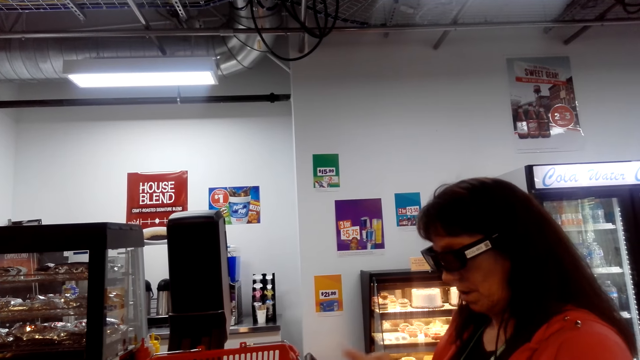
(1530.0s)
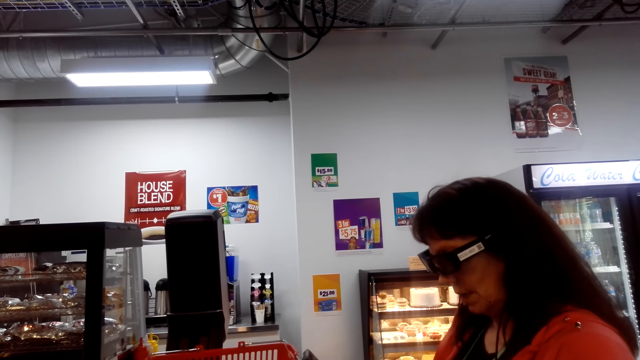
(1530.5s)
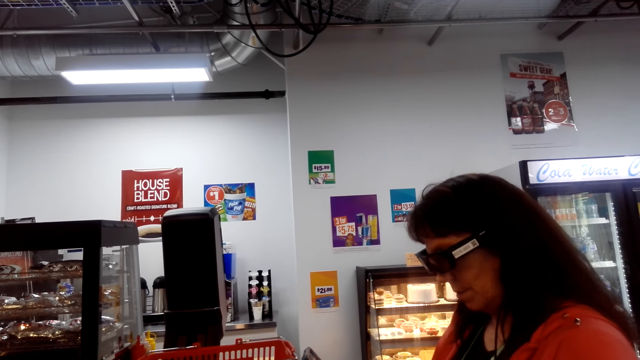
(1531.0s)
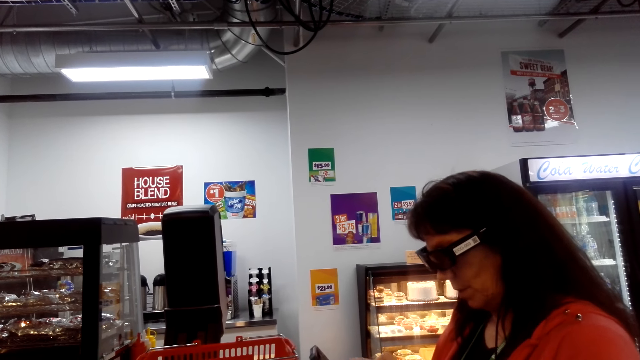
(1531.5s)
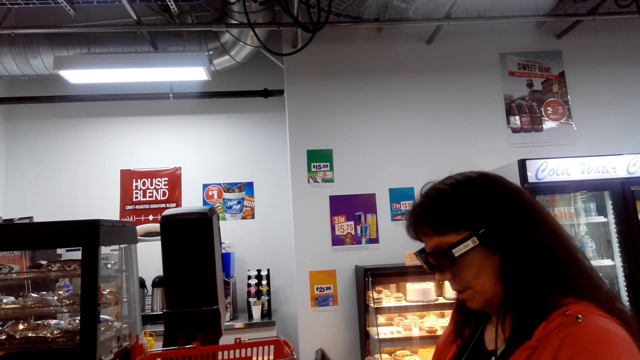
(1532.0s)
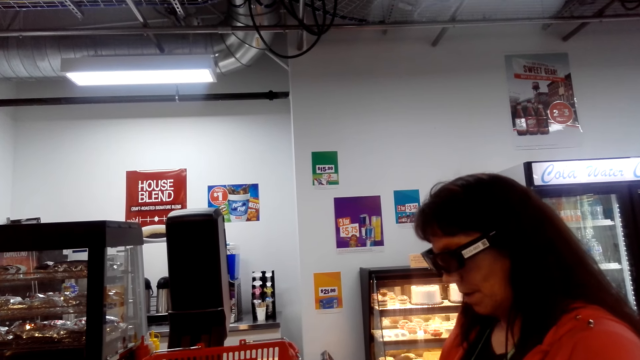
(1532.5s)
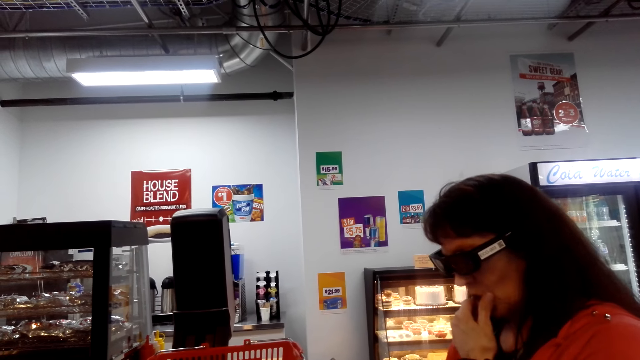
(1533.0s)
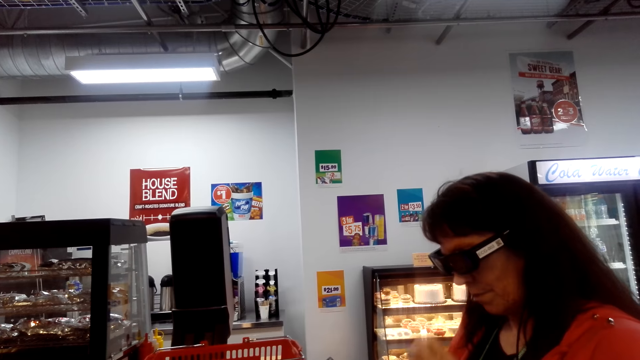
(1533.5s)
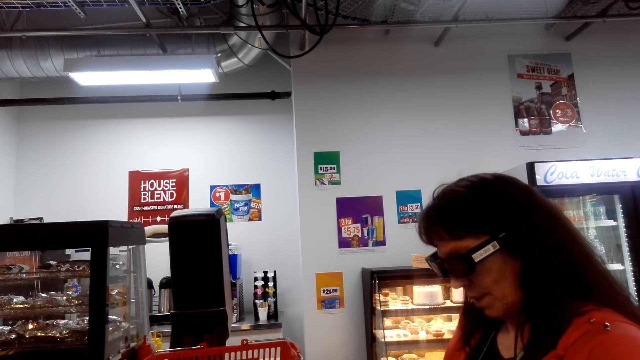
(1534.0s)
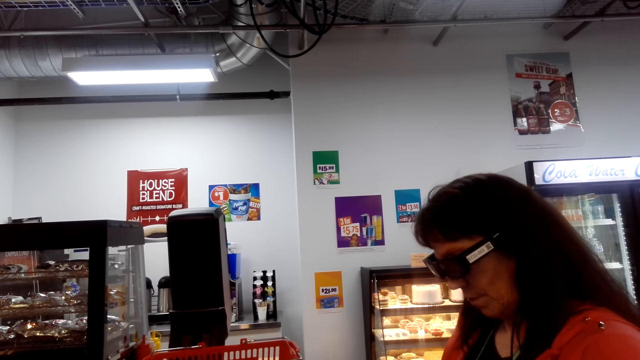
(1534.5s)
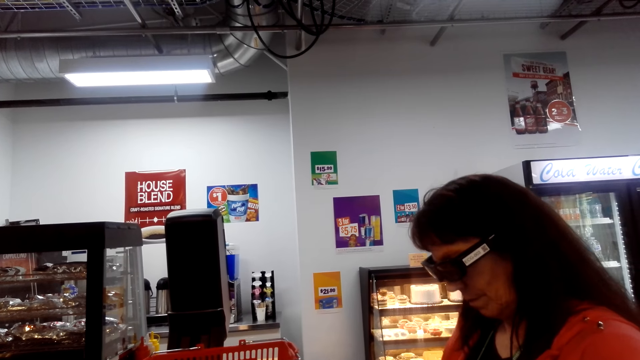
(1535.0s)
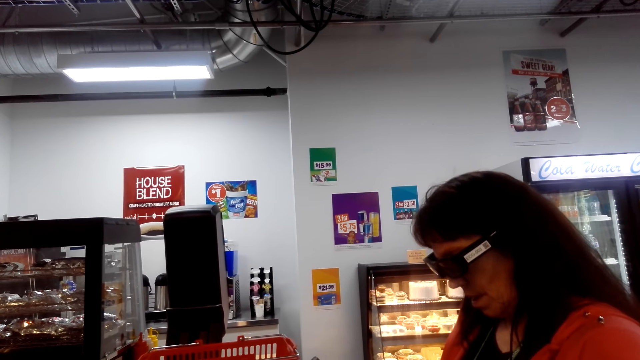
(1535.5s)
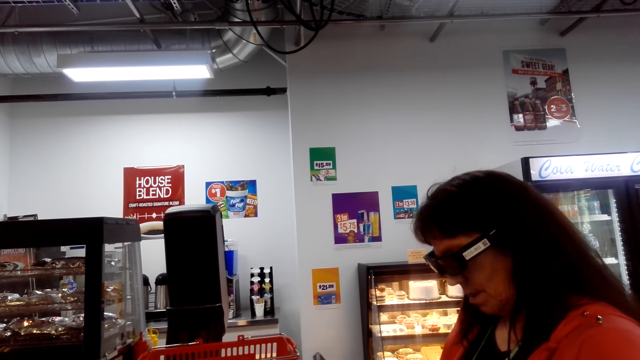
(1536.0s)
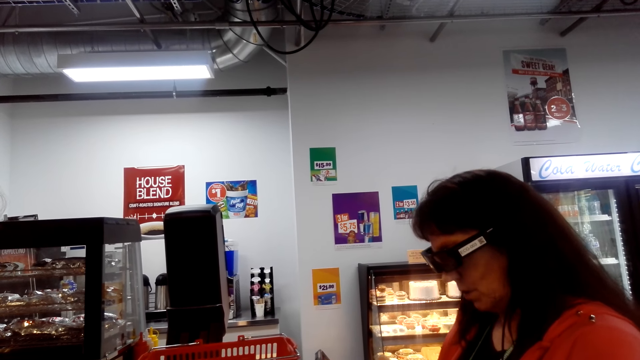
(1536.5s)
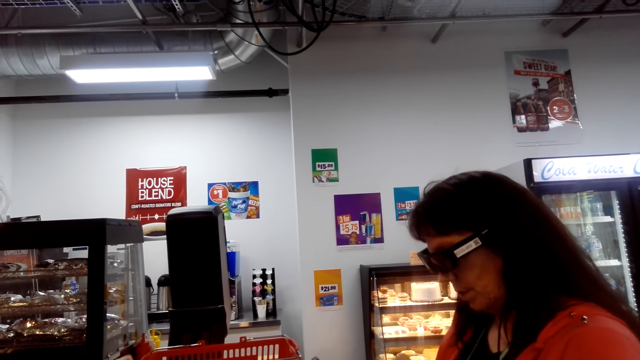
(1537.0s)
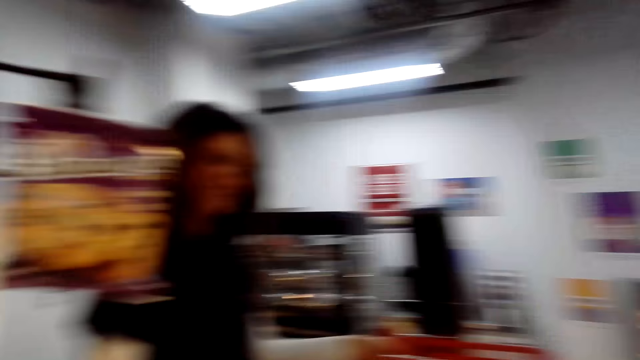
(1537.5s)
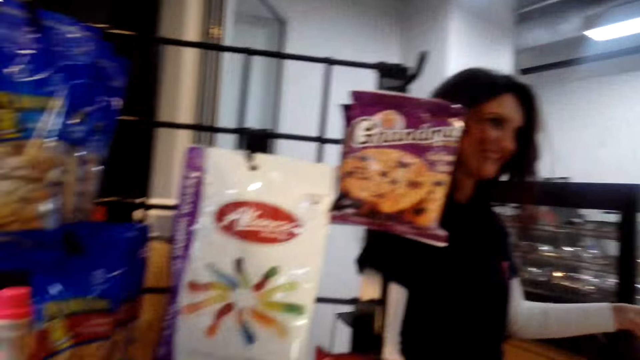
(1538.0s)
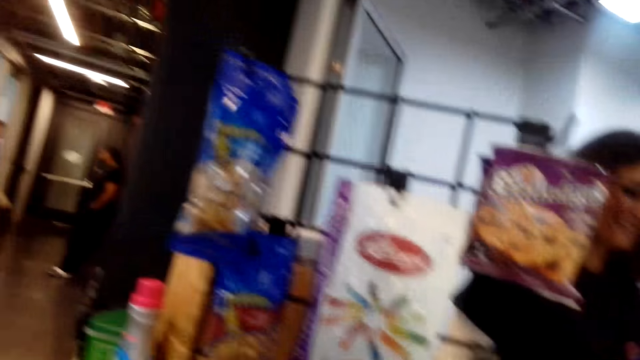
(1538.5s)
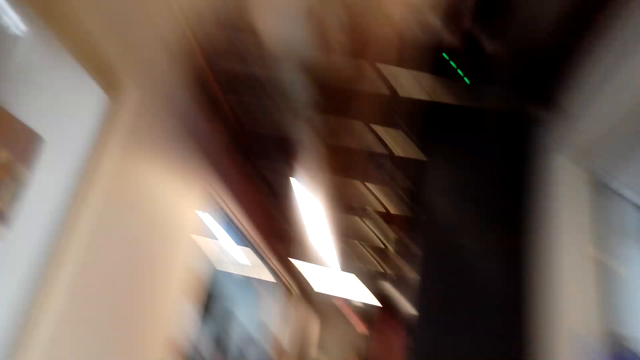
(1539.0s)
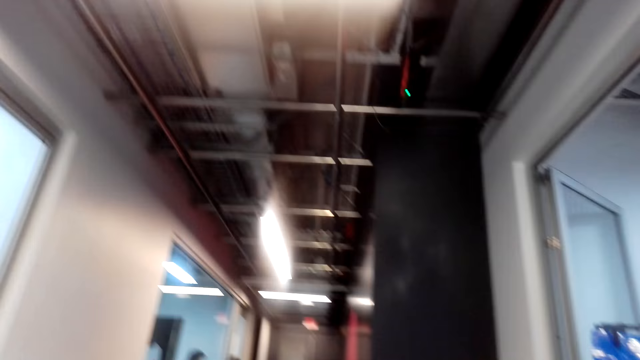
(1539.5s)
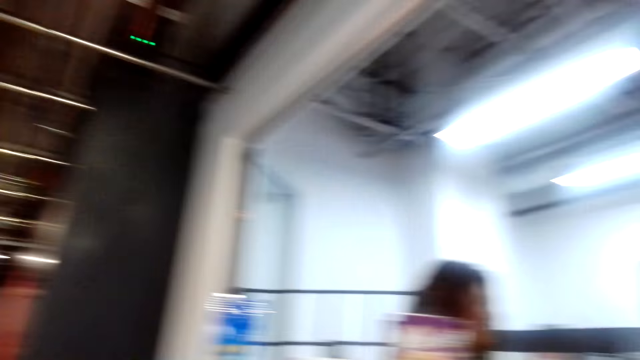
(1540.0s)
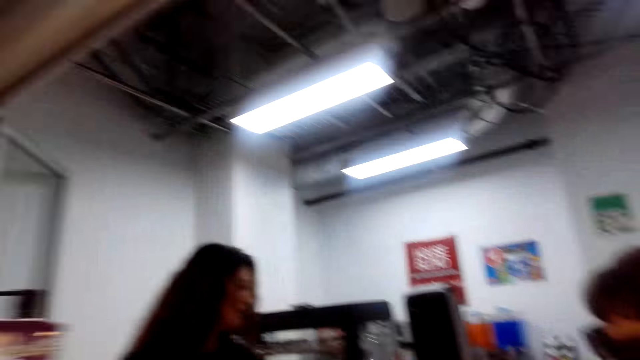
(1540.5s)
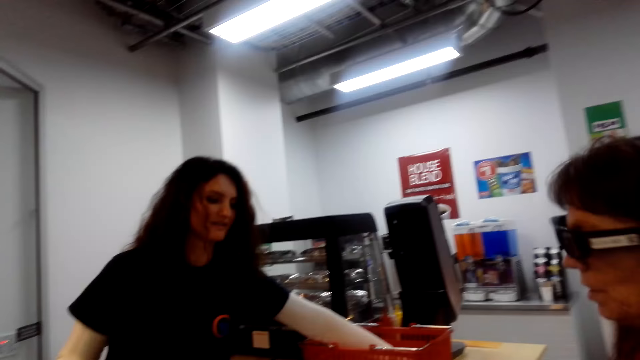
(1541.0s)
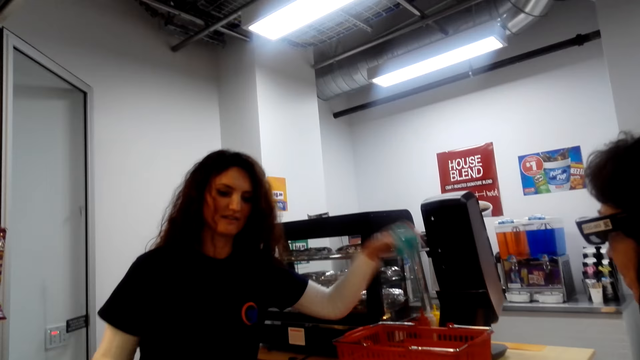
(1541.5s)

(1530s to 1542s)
A woman types on a calculator. The camera wearer looks in front. They converse with another woman. They look sideways.

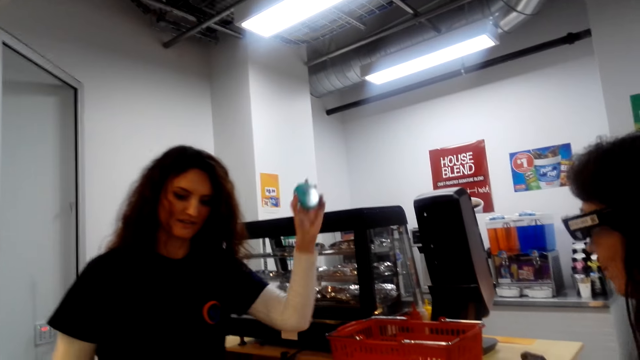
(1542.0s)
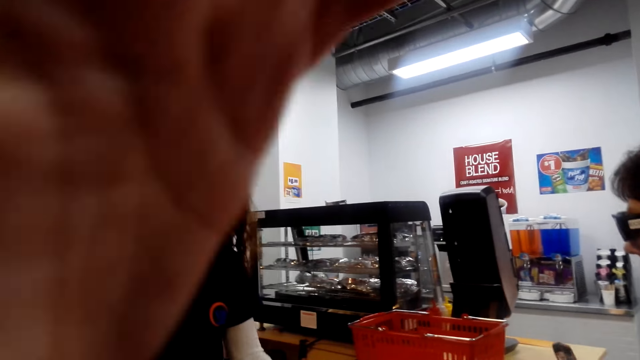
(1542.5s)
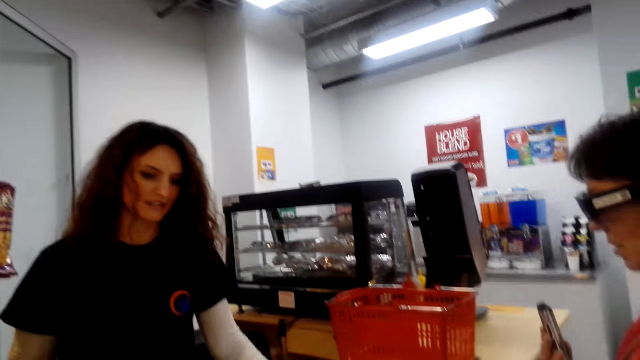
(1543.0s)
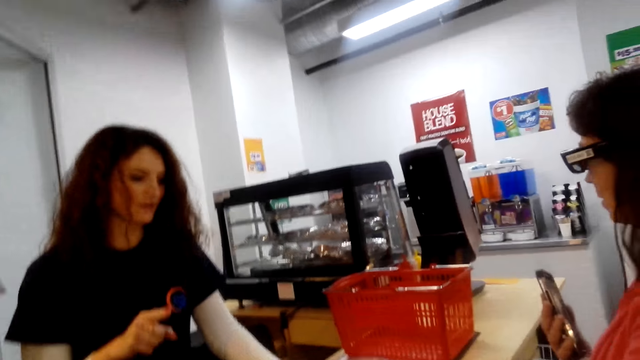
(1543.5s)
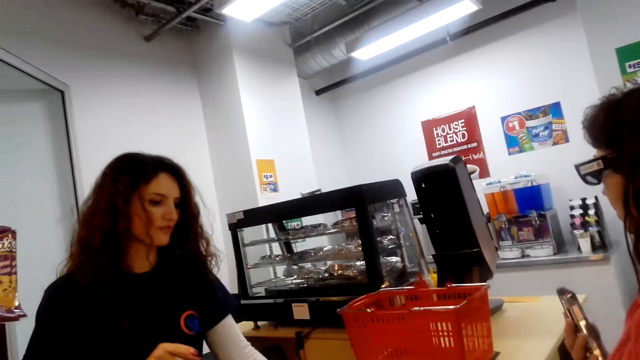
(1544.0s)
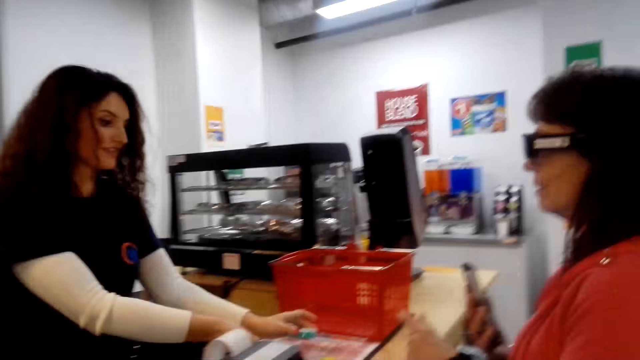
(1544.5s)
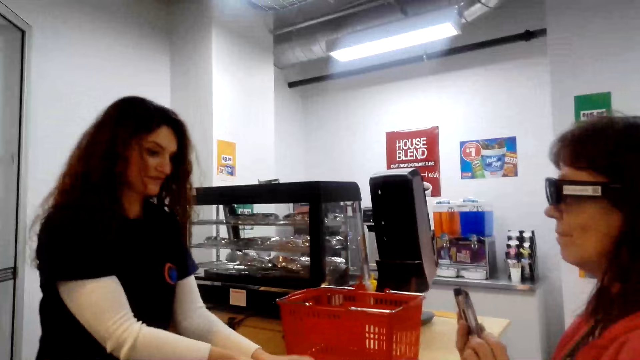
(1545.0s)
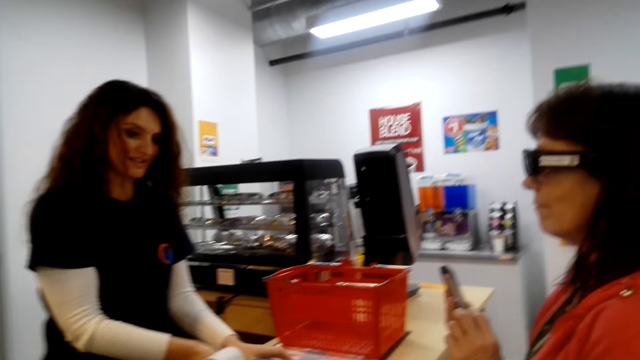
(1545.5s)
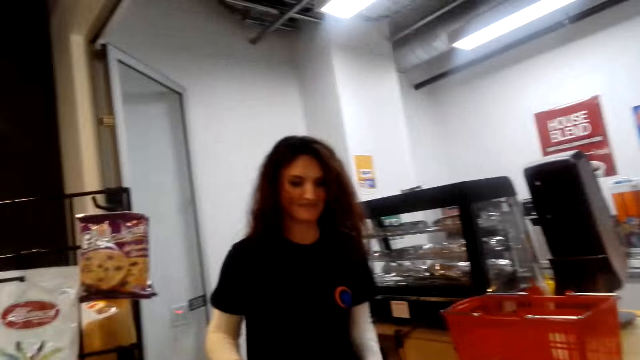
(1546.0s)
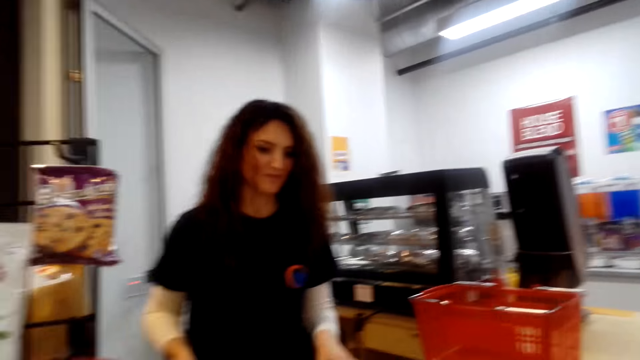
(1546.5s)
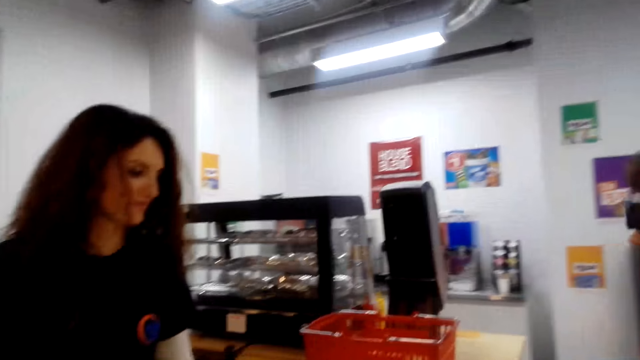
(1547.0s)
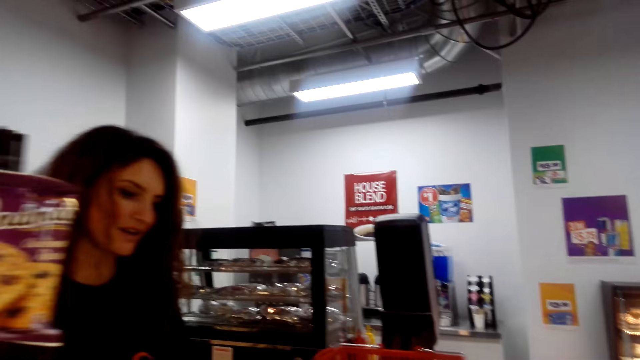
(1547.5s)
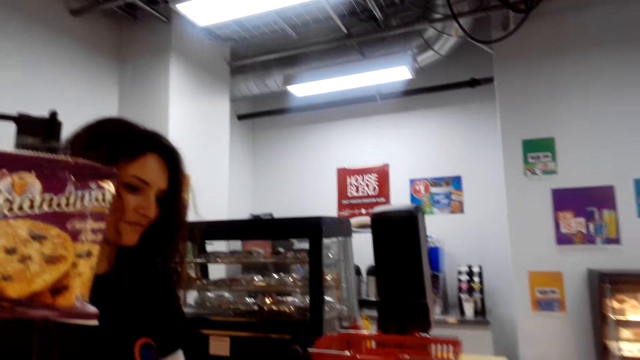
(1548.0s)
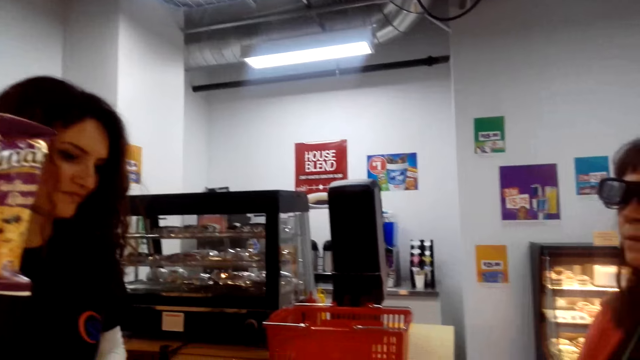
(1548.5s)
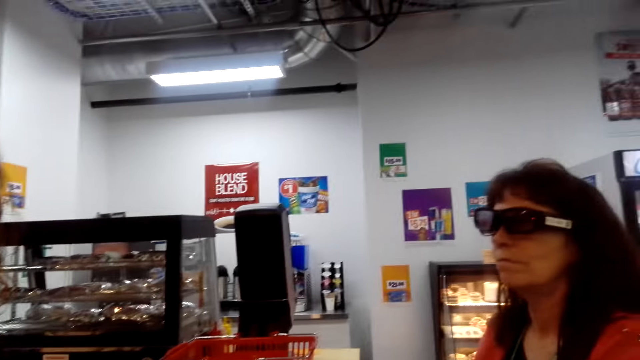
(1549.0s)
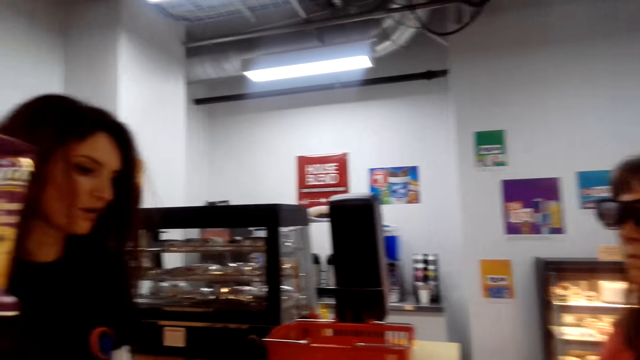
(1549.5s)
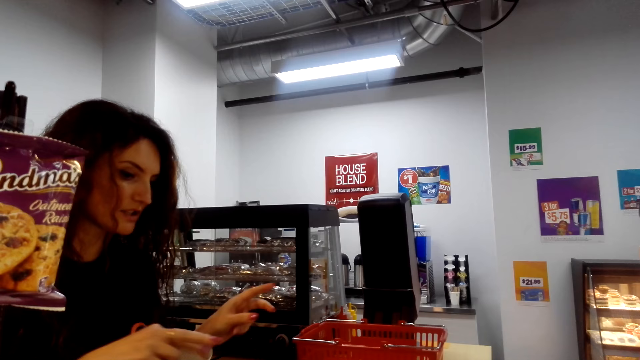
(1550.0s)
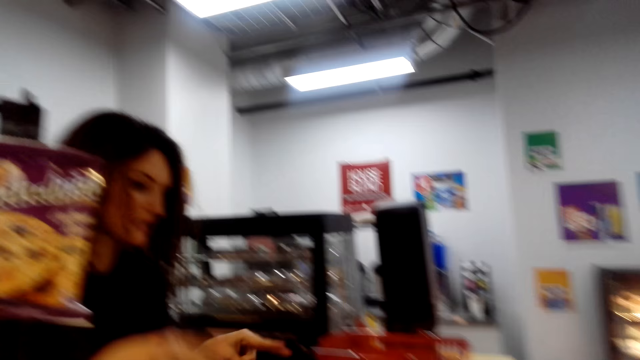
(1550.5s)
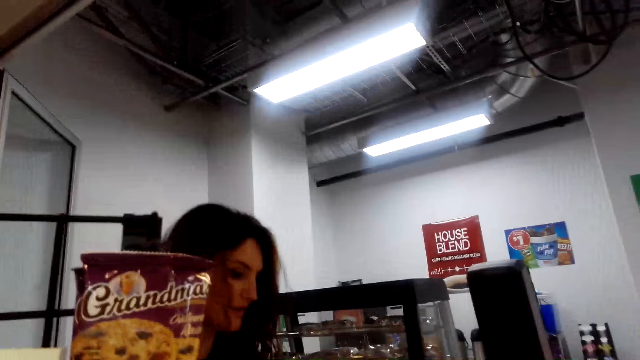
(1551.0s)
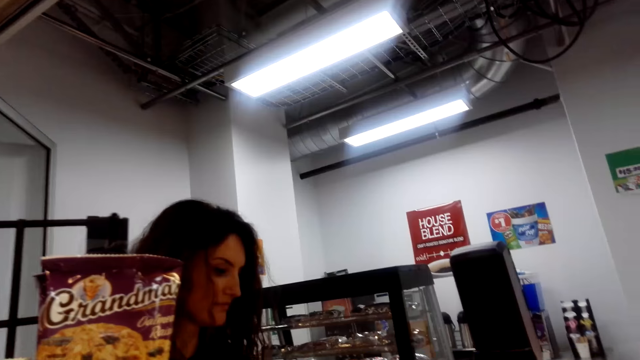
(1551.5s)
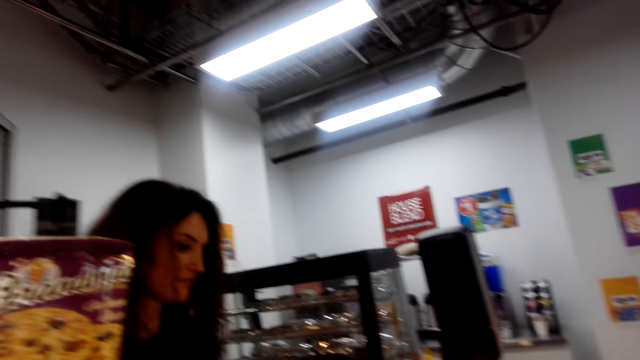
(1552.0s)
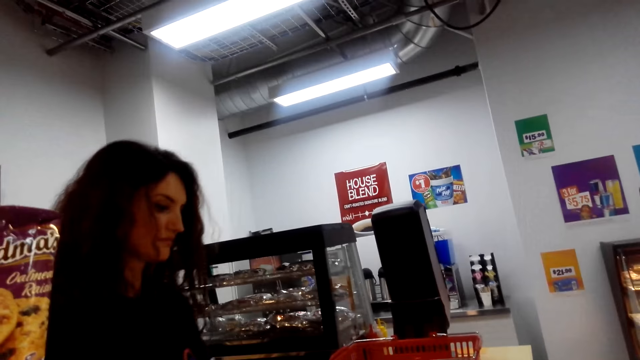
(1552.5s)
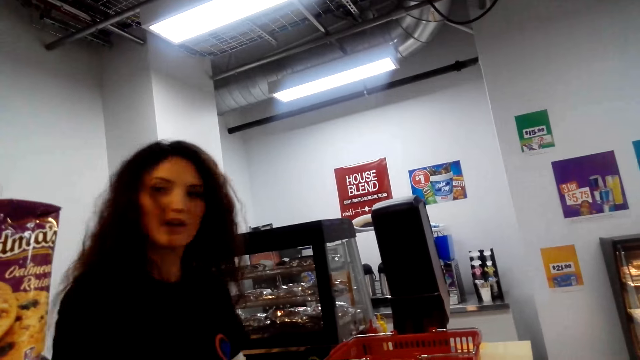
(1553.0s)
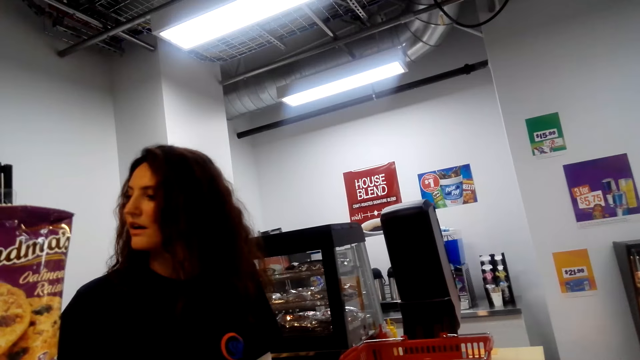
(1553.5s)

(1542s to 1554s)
A woman holds something. The camera wearer raises her hand. She looks in front. She converses with another woman. She looks around. The first woman holds a packet of something. The camera wearer converses with the other woman. She looks up.
